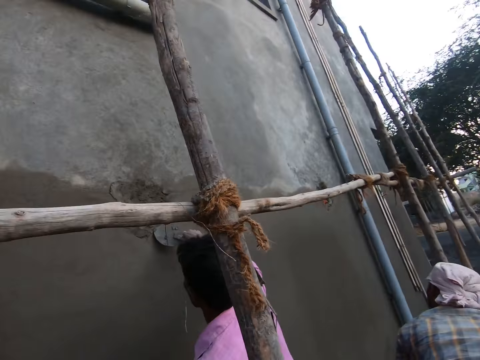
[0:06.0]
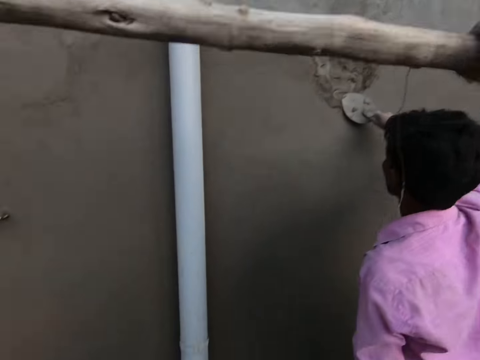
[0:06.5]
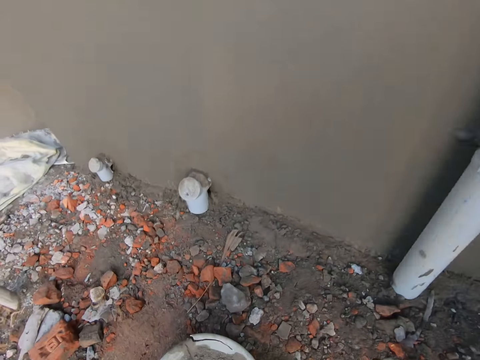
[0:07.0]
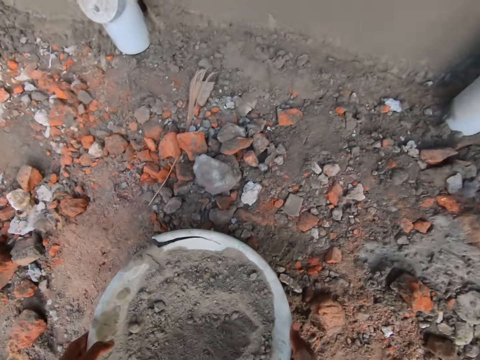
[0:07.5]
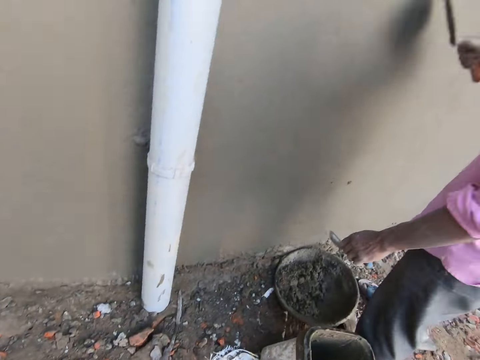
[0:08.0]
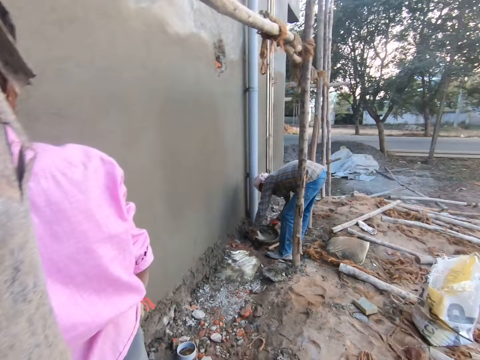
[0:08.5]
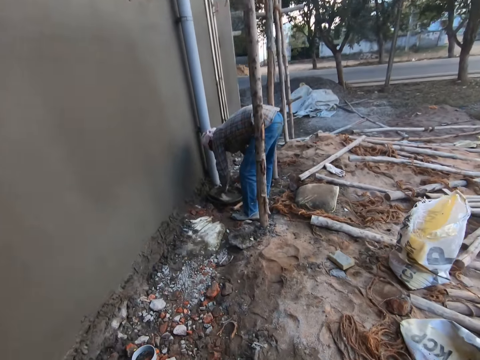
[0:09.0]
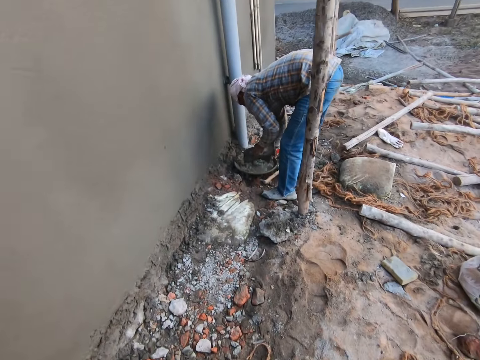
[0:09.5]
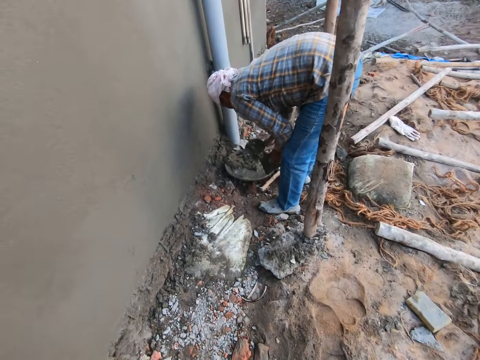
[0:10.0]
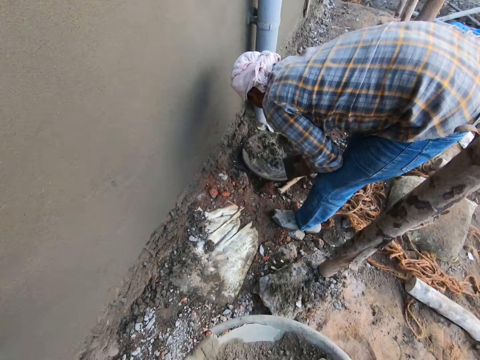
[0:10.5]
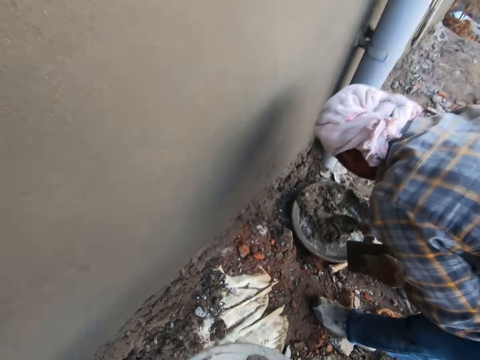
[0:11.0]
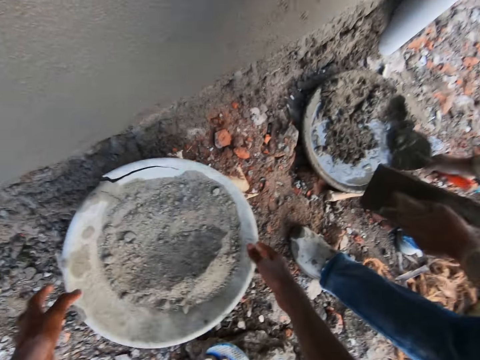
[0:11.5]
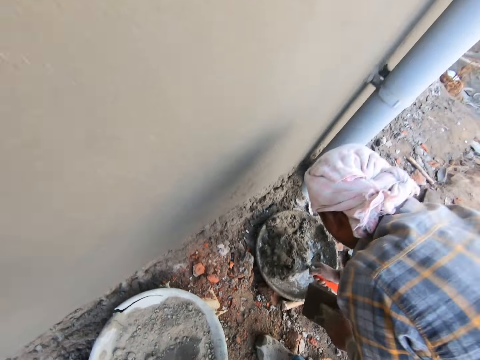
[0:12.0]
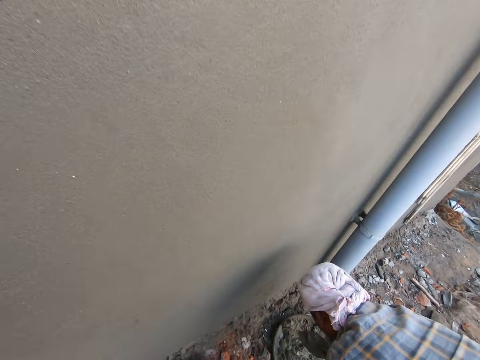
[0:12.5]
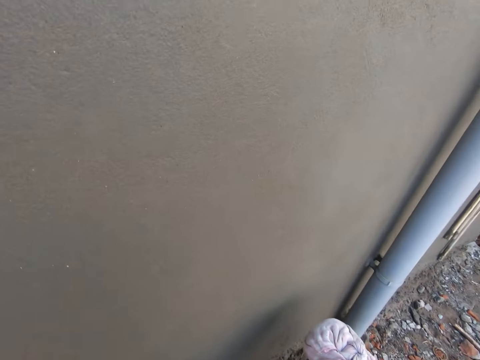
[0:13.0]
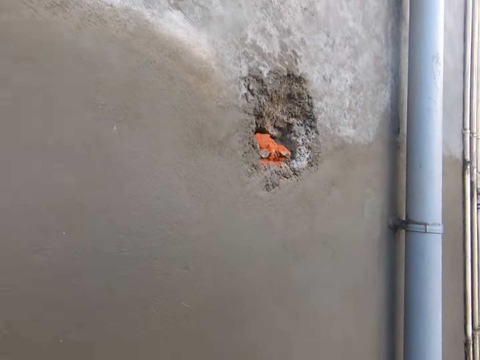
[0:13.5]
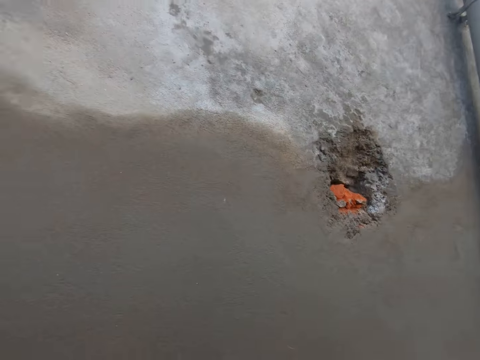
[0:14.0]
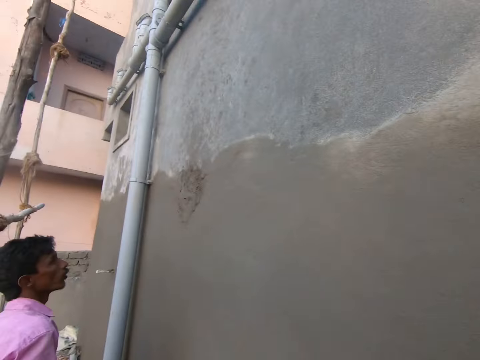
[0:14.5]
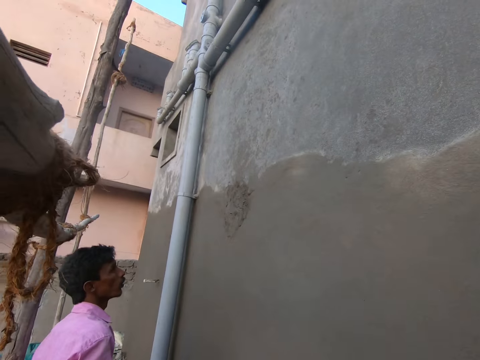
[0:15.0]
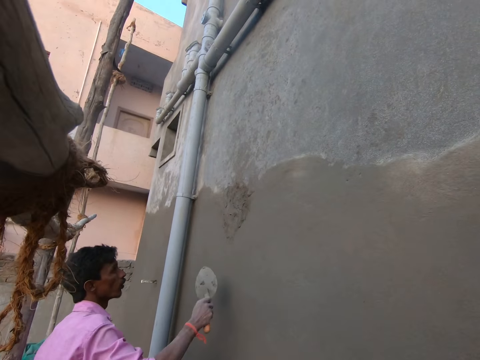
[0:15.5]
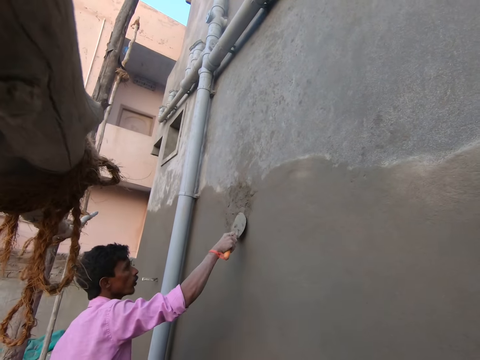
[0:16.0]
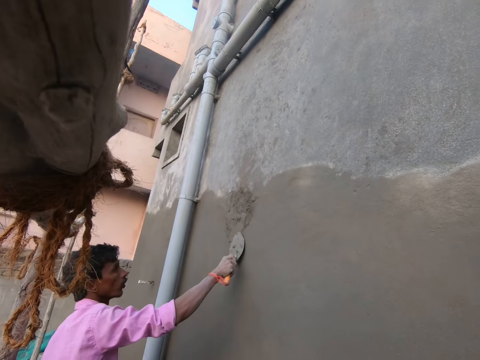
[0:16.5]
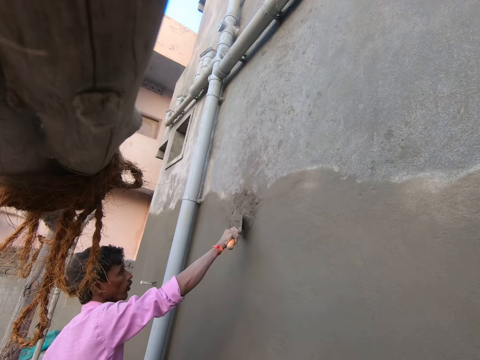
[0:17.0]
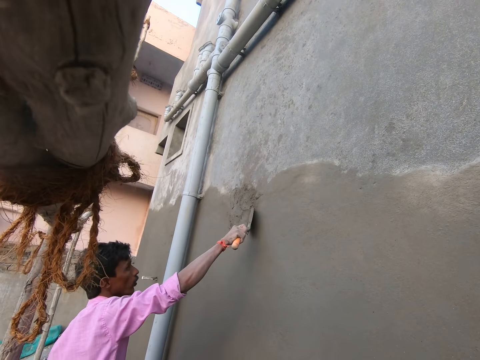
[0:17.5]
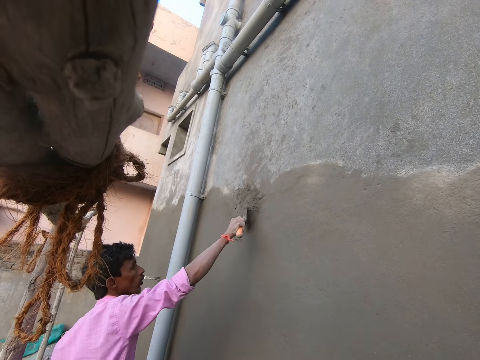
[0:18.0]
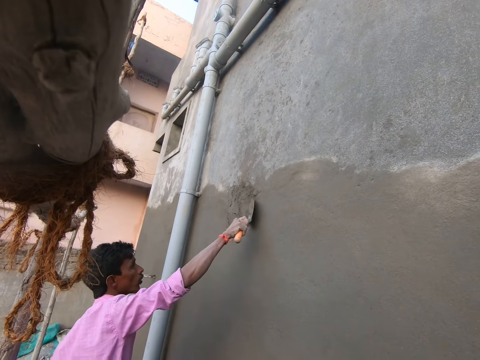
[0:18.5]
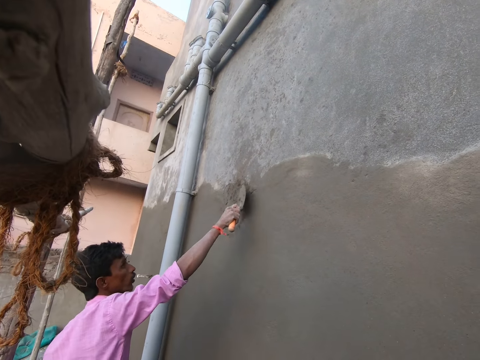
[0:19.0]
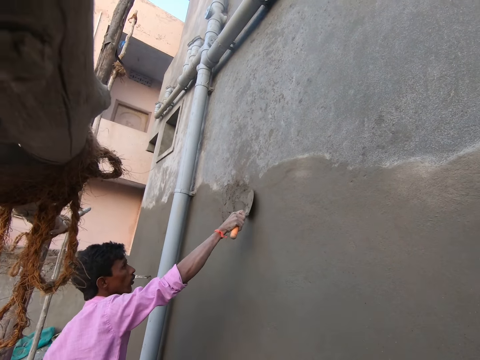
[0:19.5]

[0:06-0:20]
The camera wearer converses with the man. They carry a bowl of cement from the ground with both hands. The man holds the head pan on the ground with both hands. The camera wearer walks along the wall. The man mixes the mortar in the head pan on the ground with the trowel in his right hand. The camera wearer drops the bowl of cement on the ground with both hands. They talk to another man. The other man smoothens the mortar on the wall with the trowel in his right hand. The camera wearer converses with the first man.

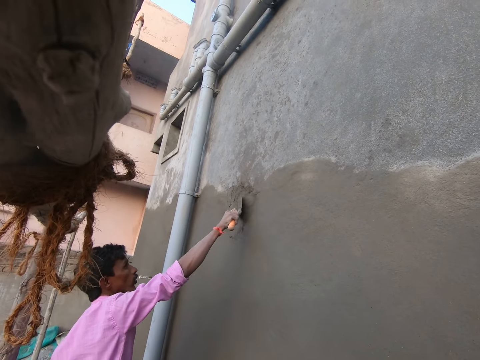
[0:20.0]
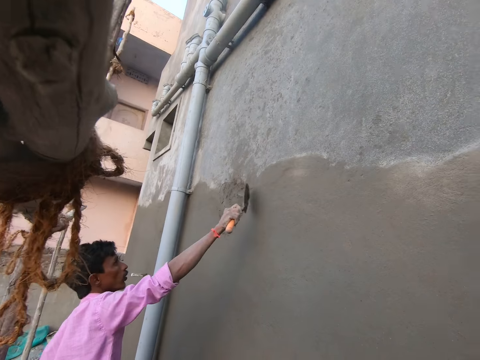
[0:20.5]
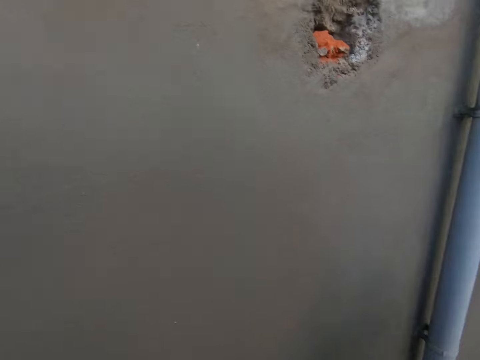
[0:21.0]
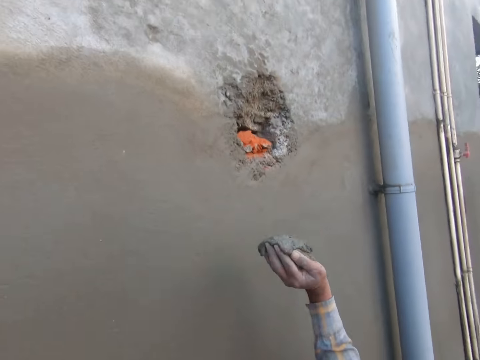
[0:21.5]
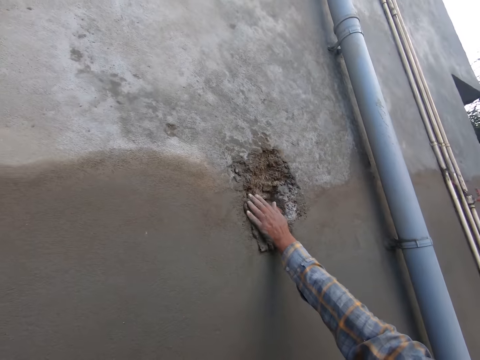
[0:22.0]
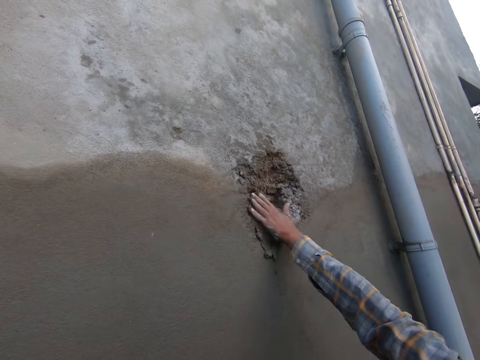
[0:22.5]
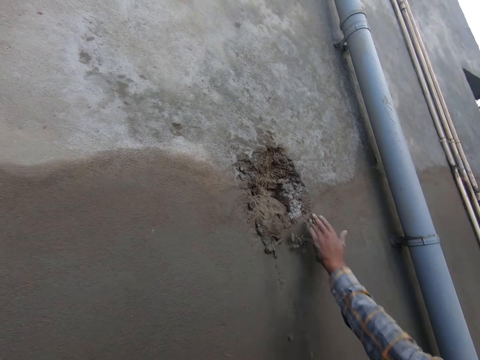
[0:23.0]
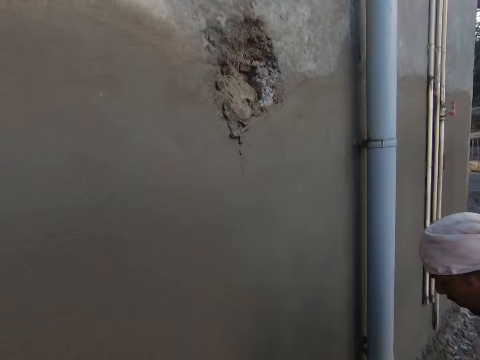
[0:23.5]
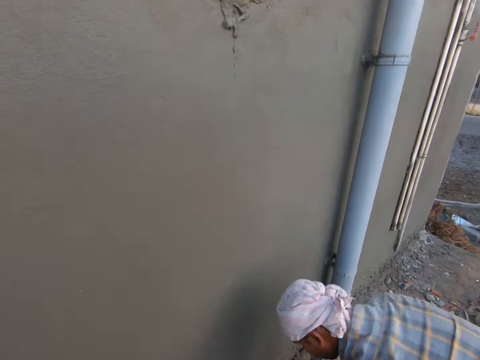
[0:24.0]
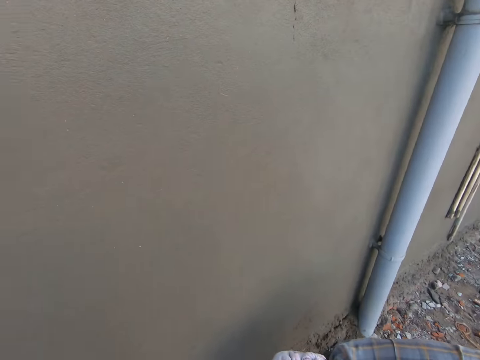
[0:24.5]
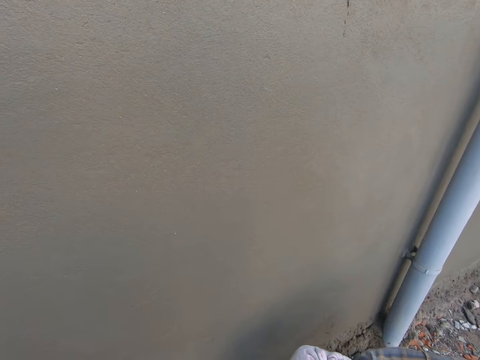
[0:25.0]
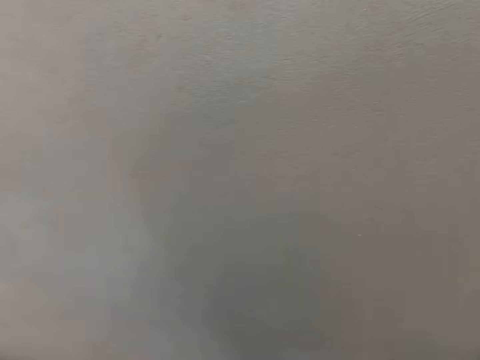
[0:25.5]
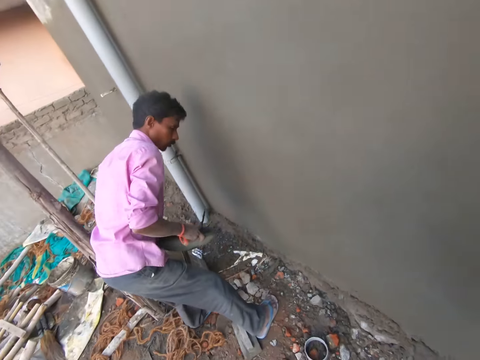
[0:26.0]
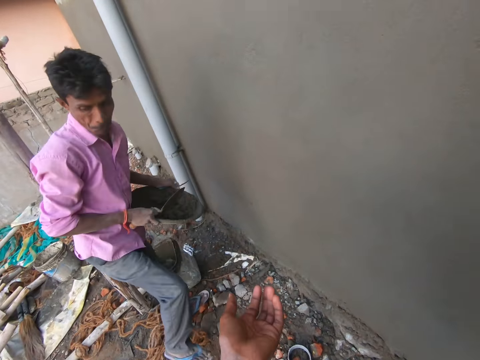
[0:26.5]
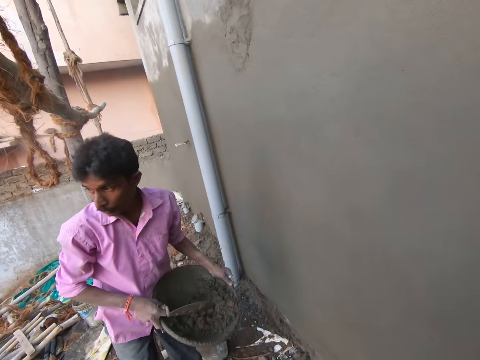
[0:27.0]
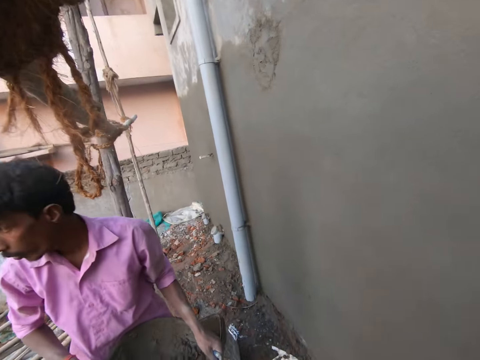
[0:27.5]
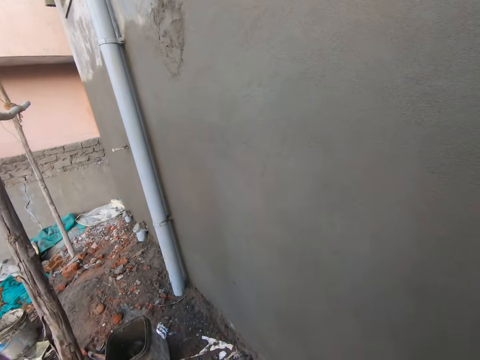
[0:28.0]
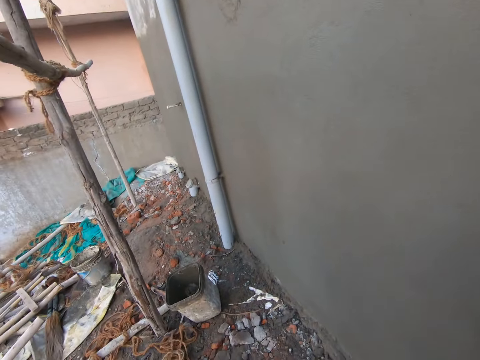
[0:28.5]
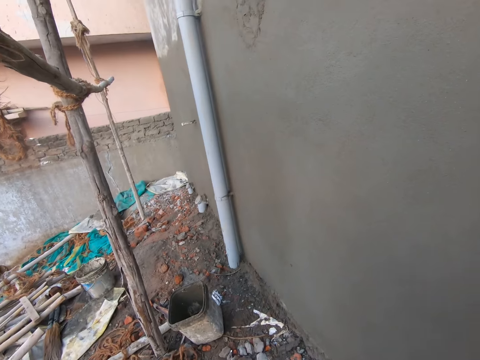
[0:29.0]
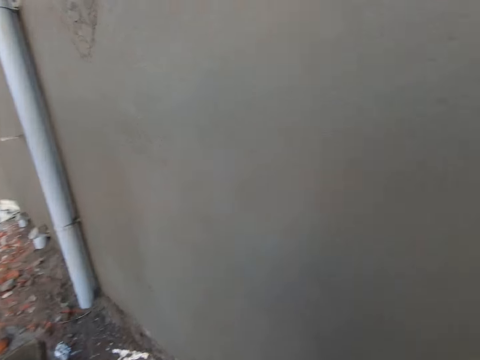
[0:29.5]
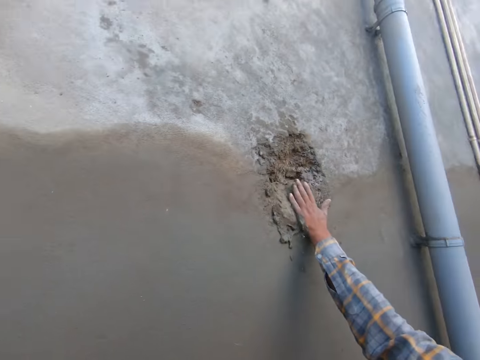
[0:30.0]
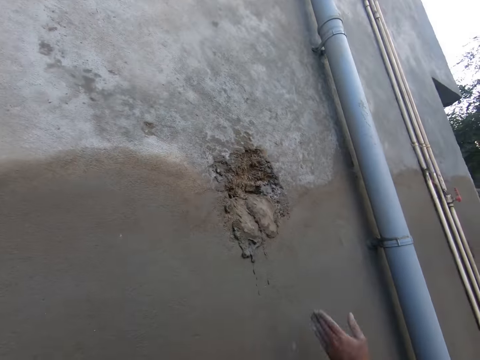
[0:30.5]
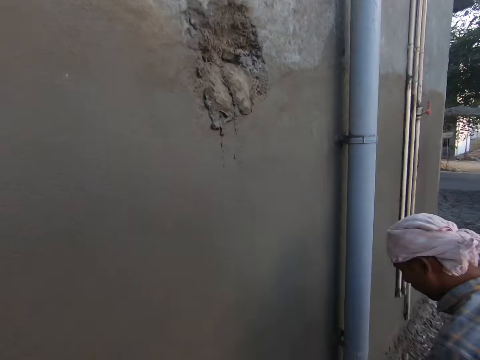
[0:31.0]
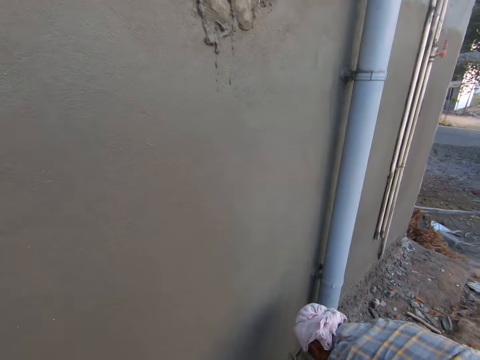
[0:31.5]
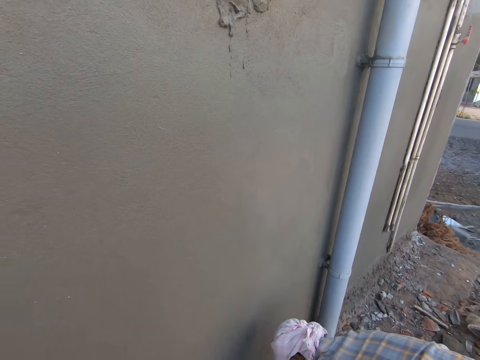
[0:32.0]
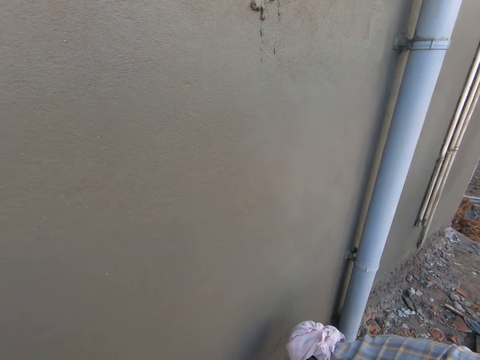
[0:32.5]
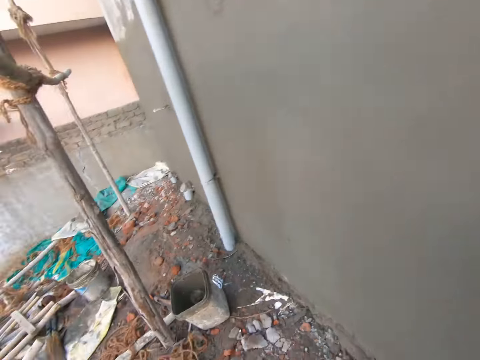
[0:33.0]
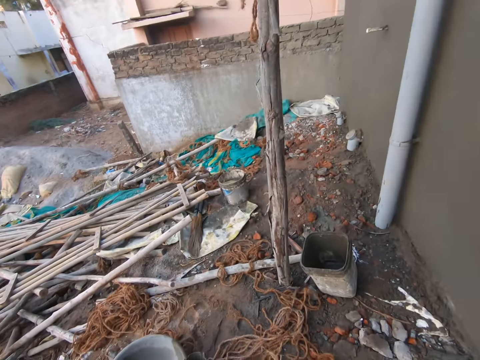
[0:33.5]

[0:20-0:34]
The camera wearer looks around the wall. A man pours mortar in a hole on the wall with his left hand. Another man holds a head pan with both hands.
